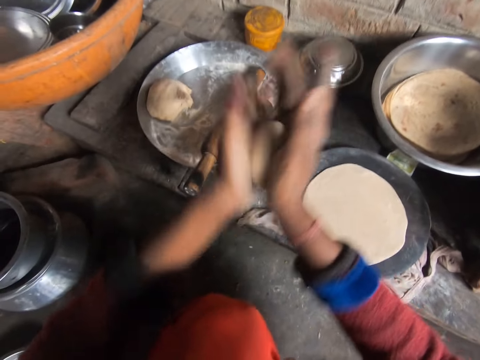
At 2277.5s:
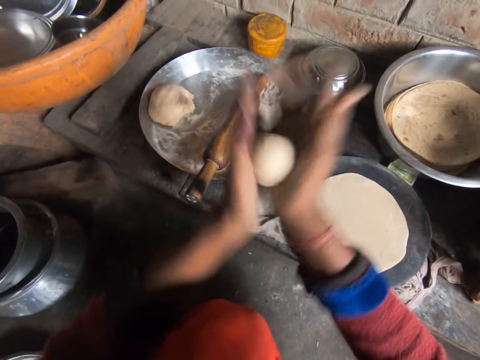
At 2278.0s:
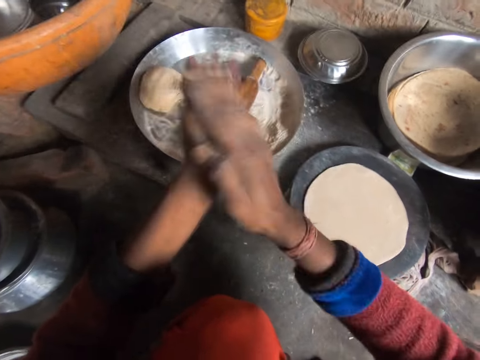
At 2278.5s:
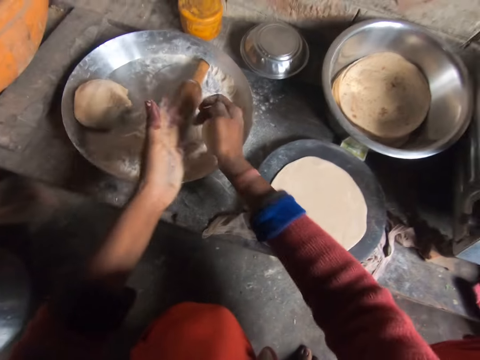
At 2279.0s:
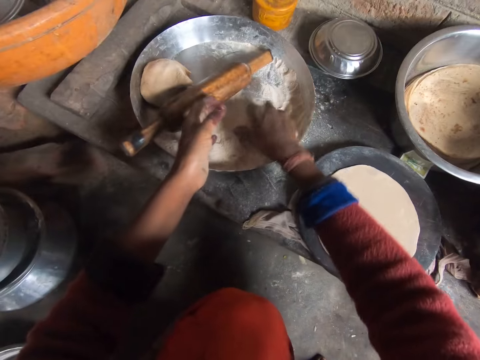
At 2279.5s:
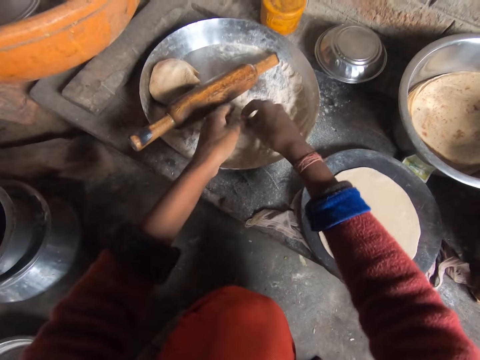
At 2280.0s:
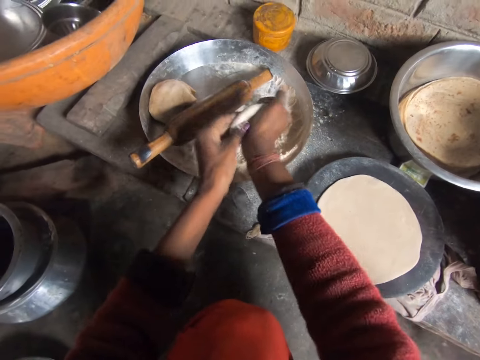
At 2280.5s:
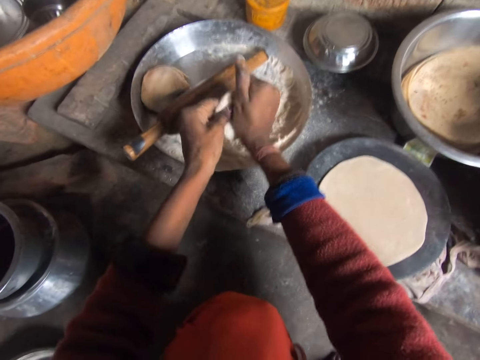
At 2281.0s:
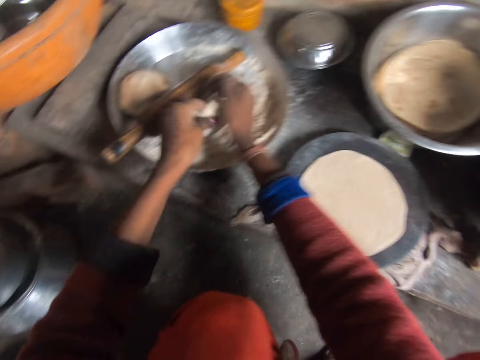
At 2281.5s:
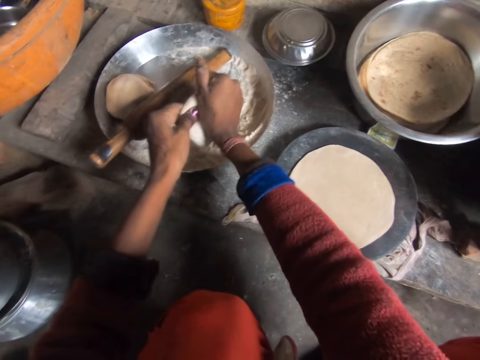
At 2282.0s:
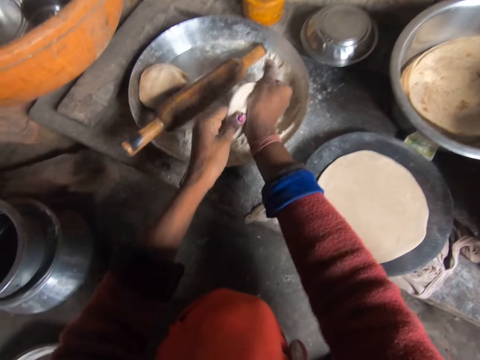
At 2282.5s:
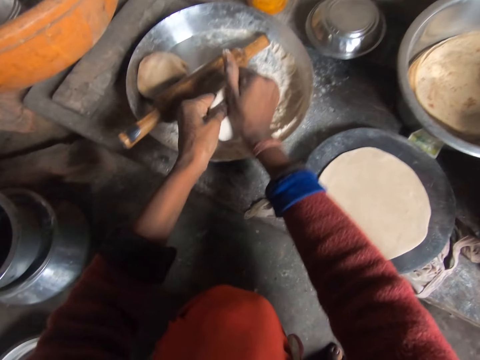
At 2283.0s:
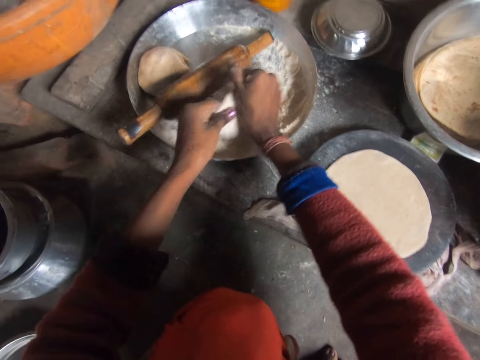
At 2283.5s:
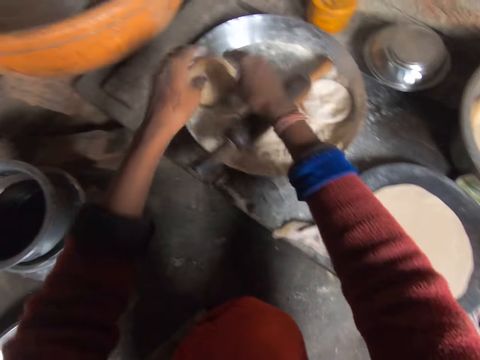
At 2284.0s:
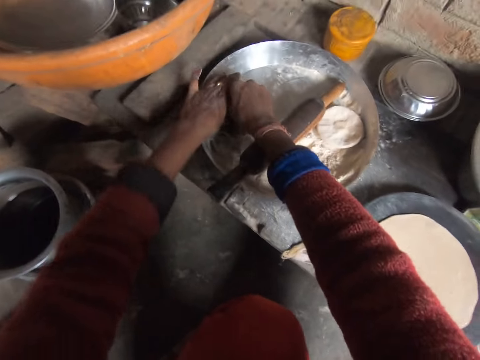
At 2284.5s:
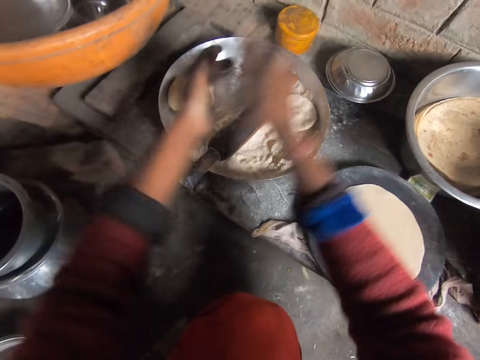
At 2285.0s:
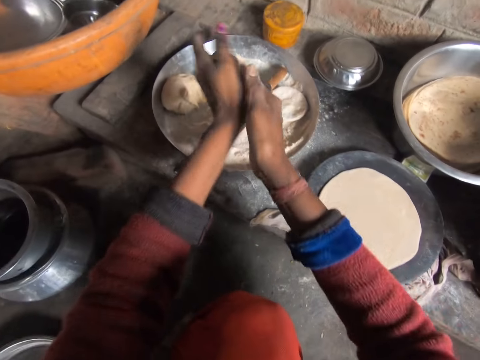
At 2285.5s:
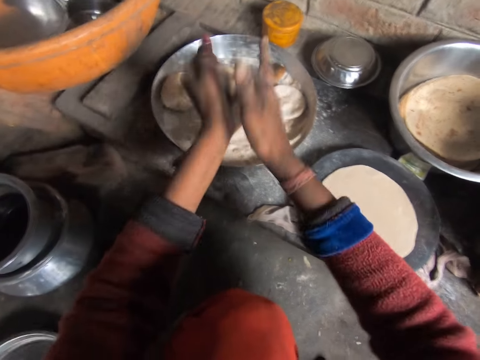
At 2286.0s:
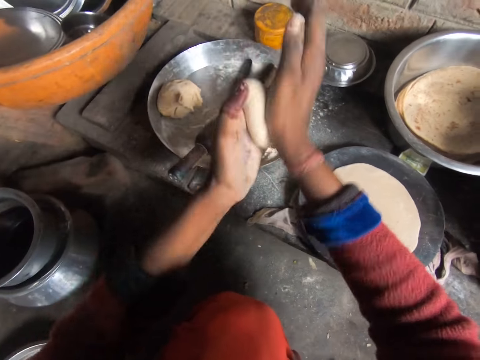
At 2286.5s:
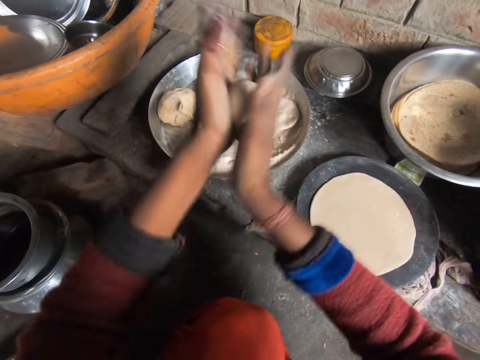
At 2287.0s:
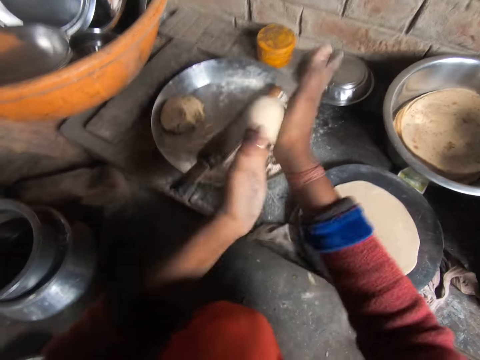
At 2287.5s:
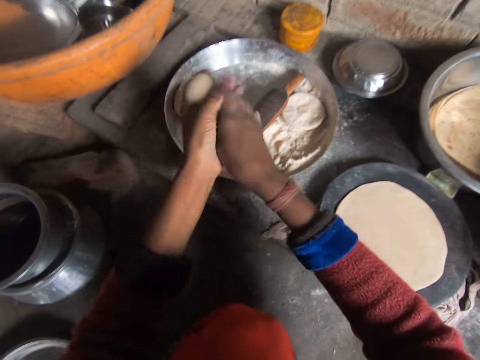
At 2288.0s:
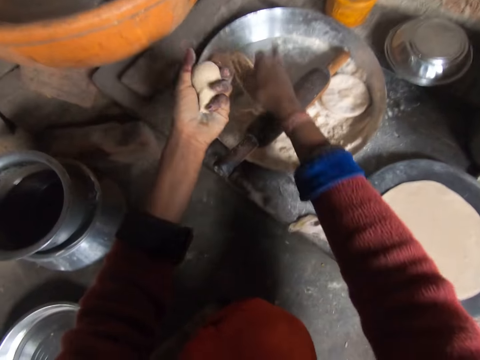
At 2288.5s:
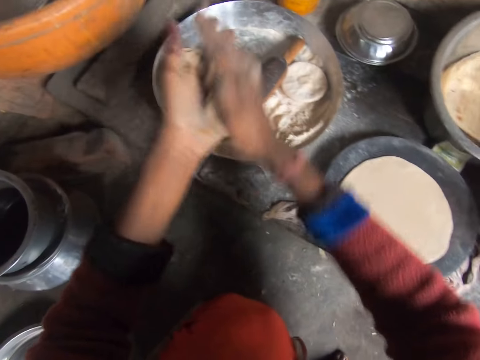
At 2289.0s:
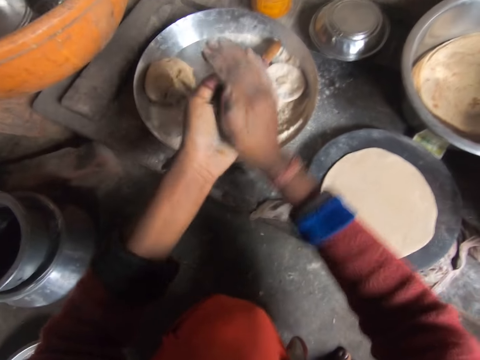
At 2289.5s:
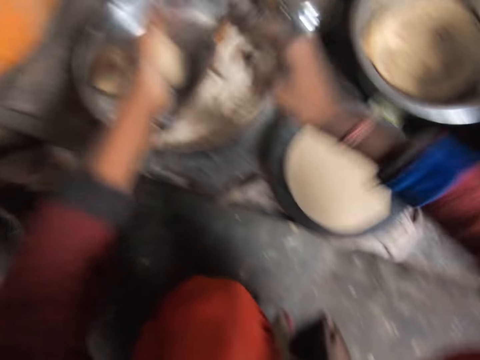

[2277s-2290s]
The camera wearer adds flour to the pancake crust in her hand. She flattens the pancake crust with her hands. She rolls the piece of dough with the hands. She adds flour to the pancake crust in her hand. She drops the pancake crust in her hand in the bowl. She cuts the dough into a small piece. She takes out part of the pancake crust in the bowl. She rolls the pancake crust with her hands. She takes out part of the pancake crust in her hand. She cuts the dough into a small piece. She drops the pancake crust in her right hand in the bowl. She rolls the pancake crust with her hands.

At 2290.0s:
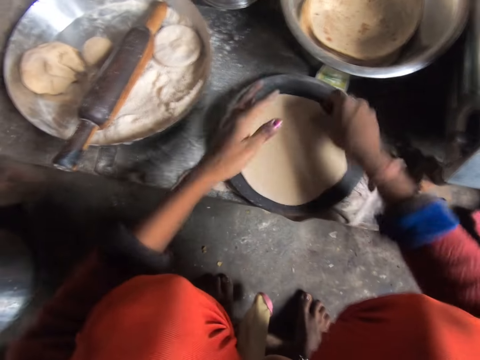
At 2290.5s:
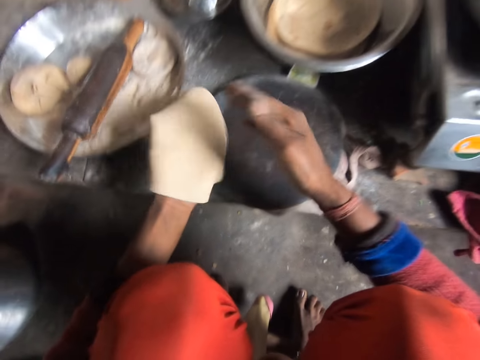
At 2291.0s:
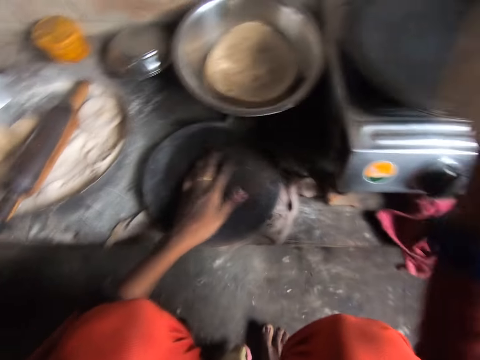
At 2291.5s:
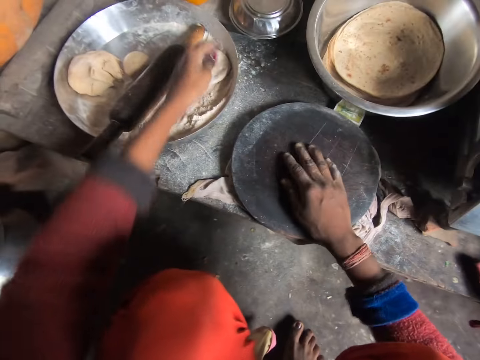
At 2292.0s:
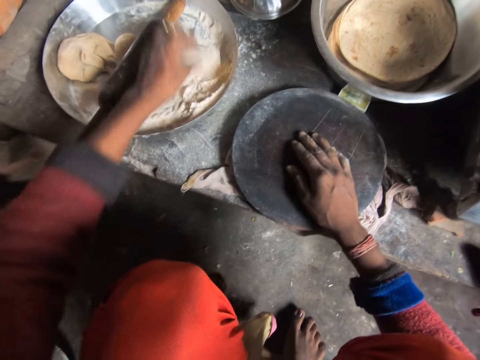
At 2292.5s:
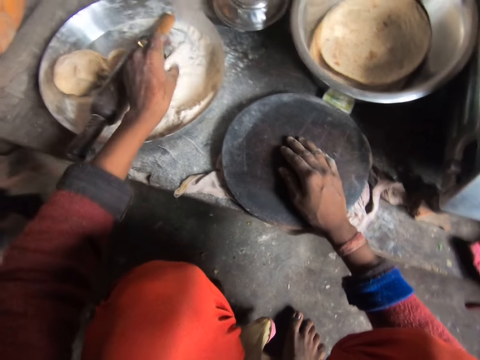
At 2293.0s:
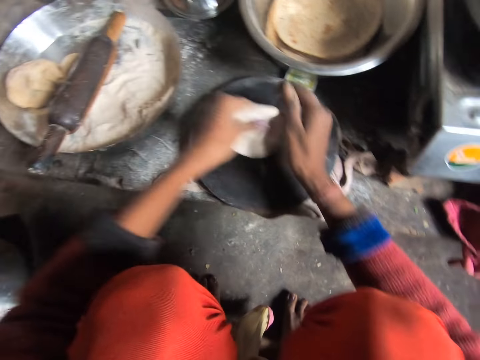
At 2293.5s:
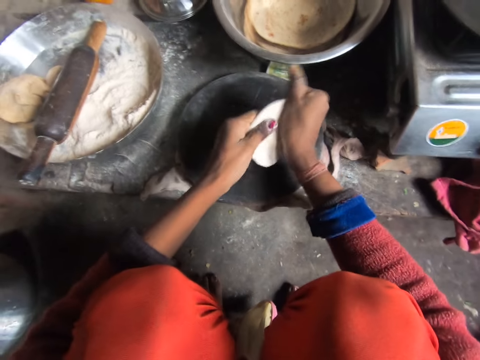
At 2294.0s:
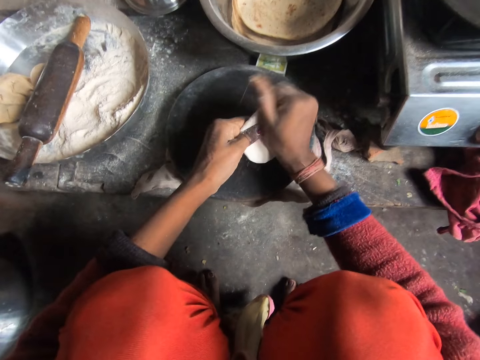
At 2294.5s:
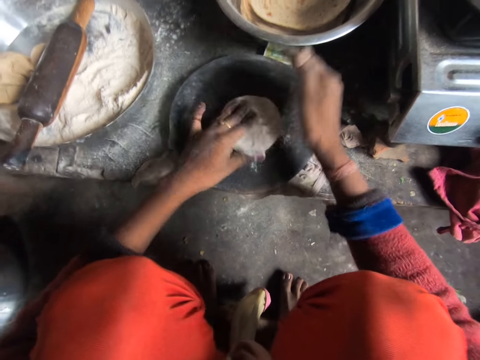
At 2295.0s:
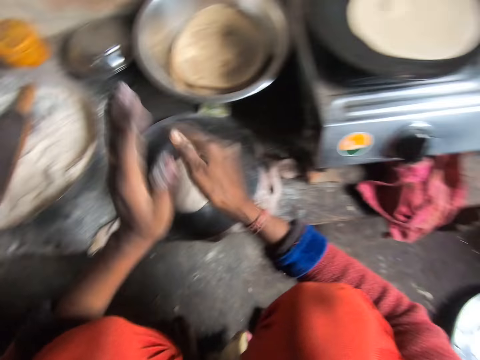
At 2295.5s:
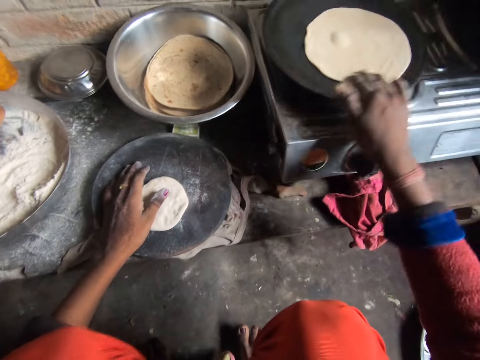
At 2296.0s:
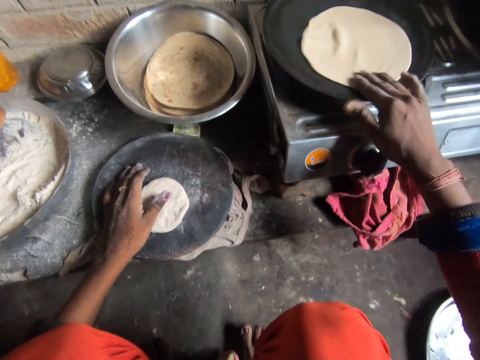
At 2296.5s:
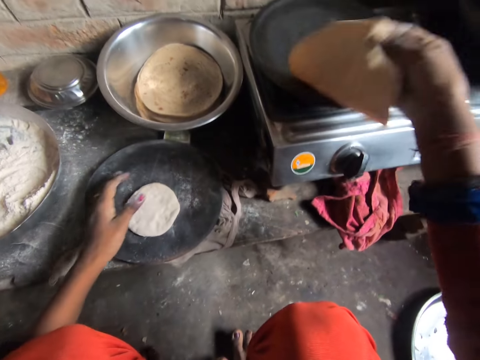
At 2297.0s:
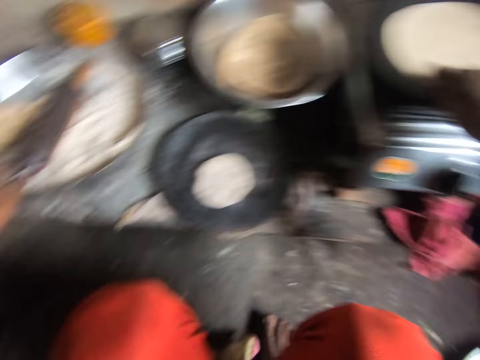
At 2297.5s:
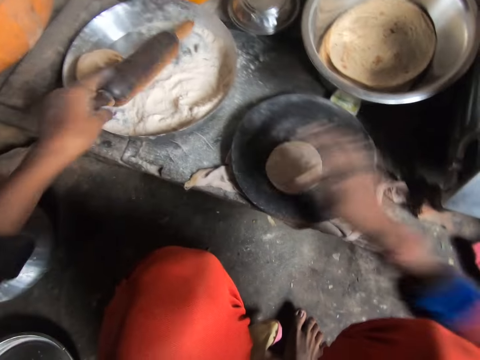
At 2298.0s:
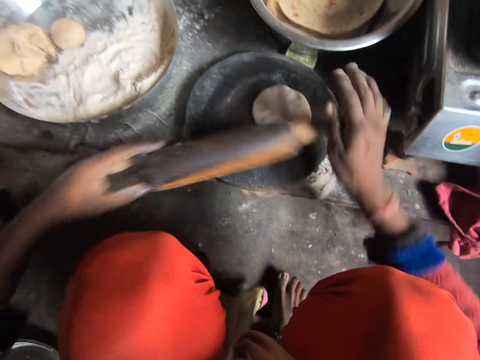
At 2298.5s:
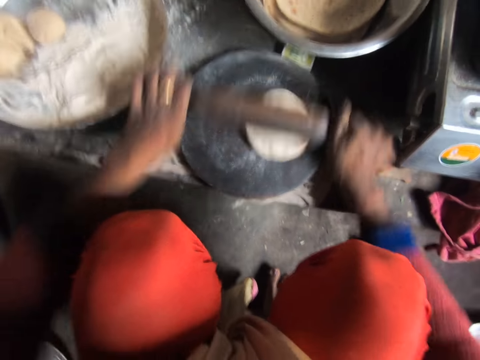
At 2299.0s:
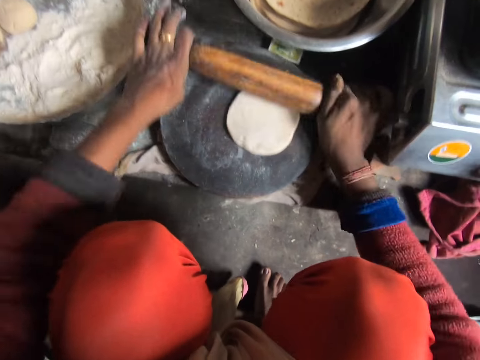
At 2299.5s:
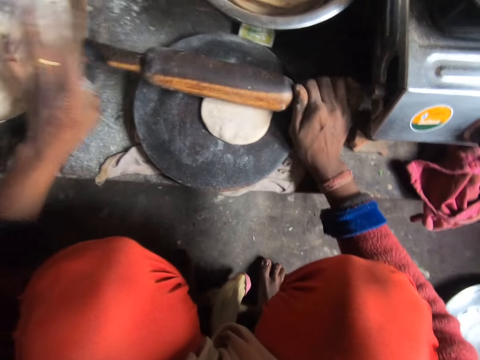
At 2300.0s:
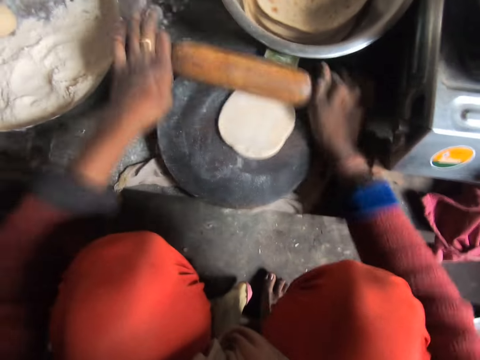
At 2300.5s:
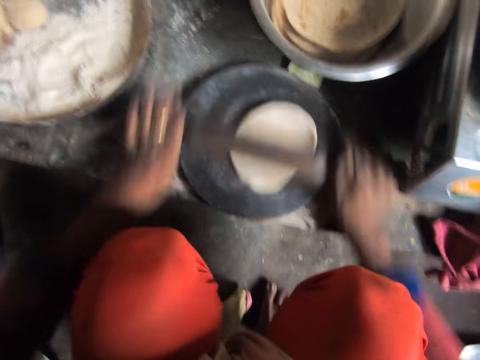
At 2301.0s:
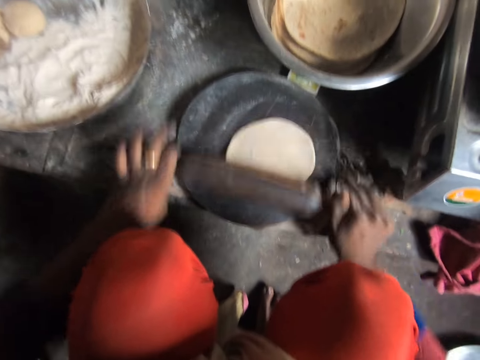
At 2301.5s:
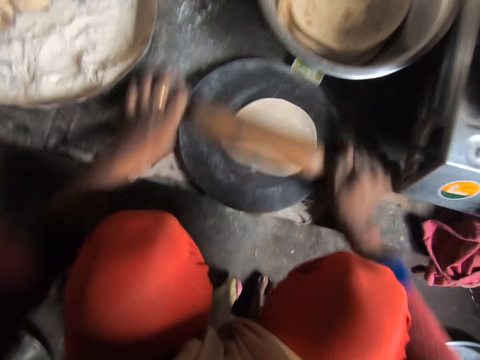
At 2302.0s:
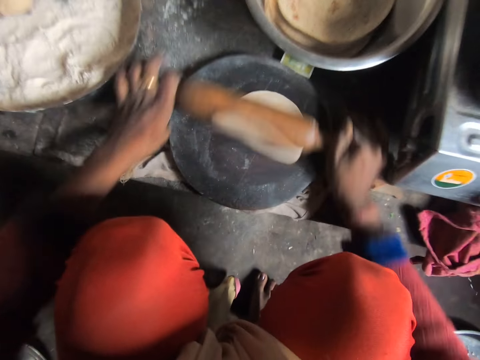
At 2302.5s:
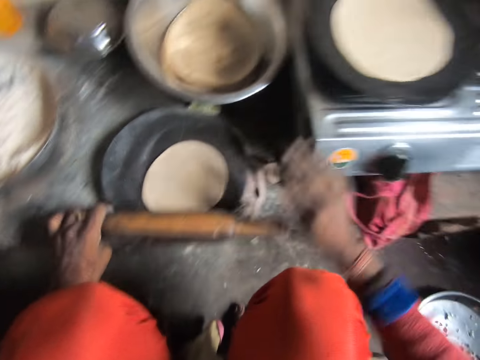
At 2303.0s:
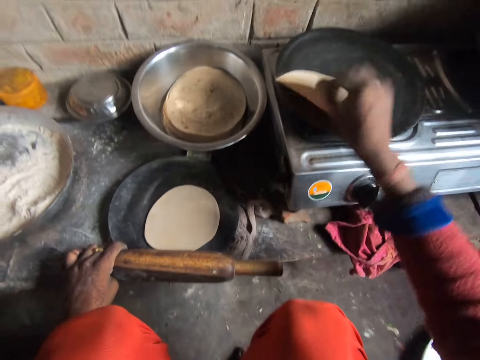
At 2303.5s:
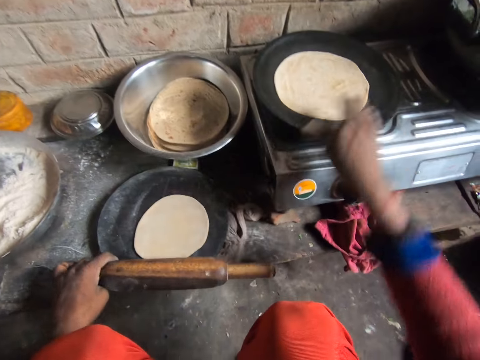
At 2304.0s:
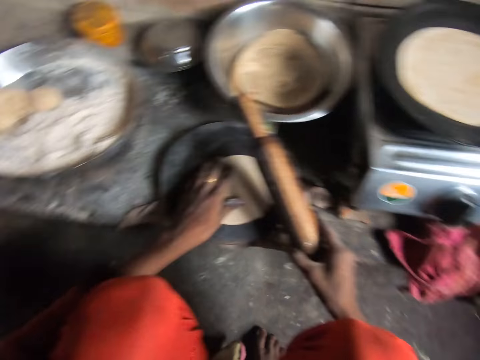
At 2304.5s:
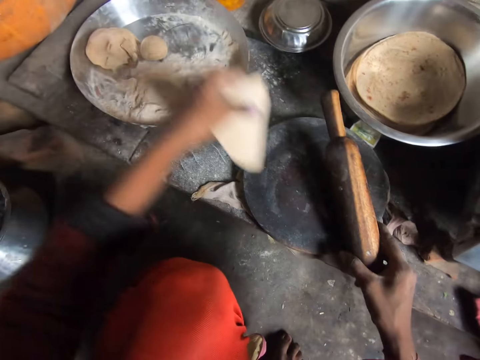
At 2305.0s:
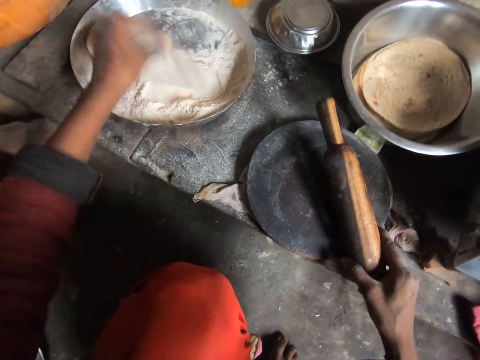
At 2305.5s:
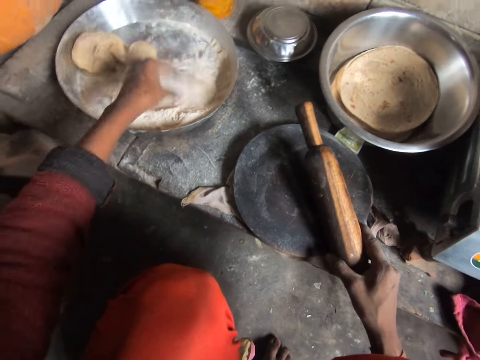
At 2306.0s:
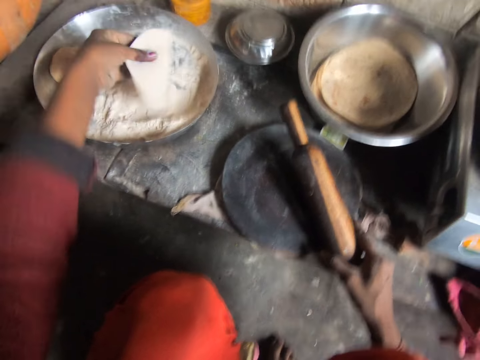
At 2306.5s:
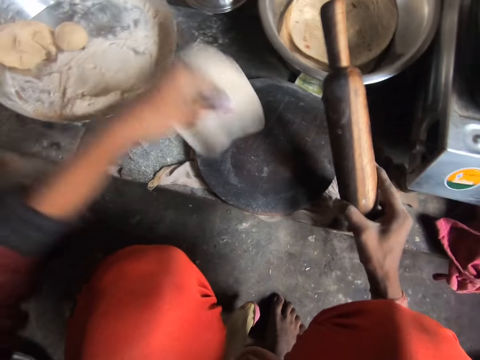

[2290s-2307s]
The camera wearer drops the pancake crust in her hand in the bowl. She picks up the pancake crust from the wooden board. She drops the pancake crust on the hot frying pan. She picks up the pancake crust from the bowl. She adds flour to the pancake crust in her hand. She flattens the pancake crust with her hands. She rolls the piece of dough with her hand. She drops the pancake crust on the wooden board. She puts a tortilla in a pan. She turns the pancake crust on the wooden board. She turns the pancake on the frying pan. She picks up the rolling pin from the bowl. She rolls the pancake crust on the wooden board with the rolling pin. She moves the bowl on the cabinet. She turns the pancake on the frying pan. She picks up the pancake crust from the wooden board. She adds flour to the pancake crust.
